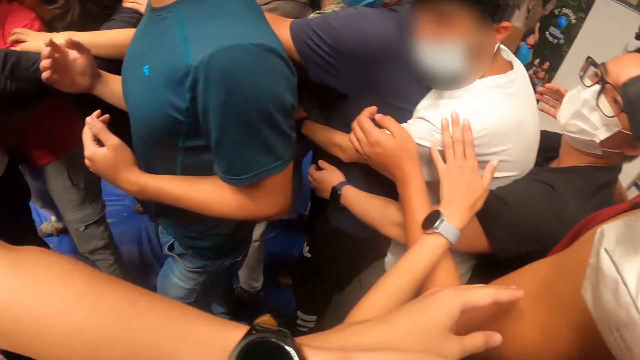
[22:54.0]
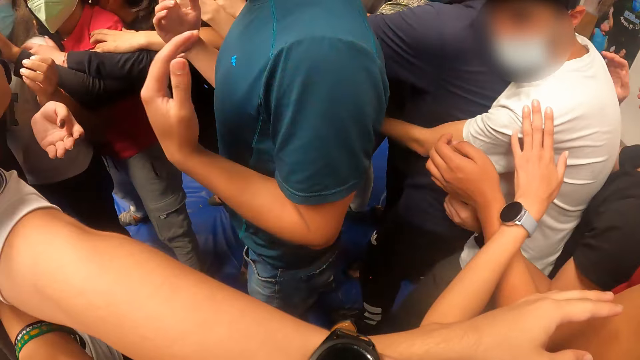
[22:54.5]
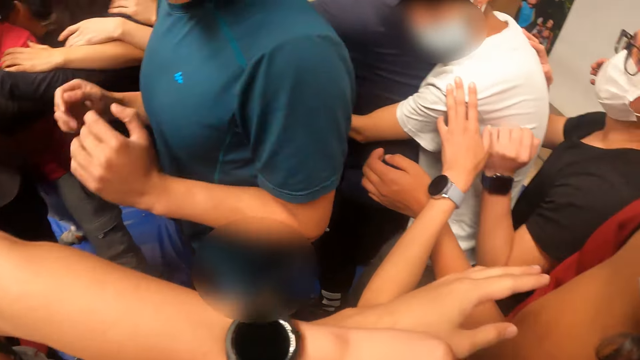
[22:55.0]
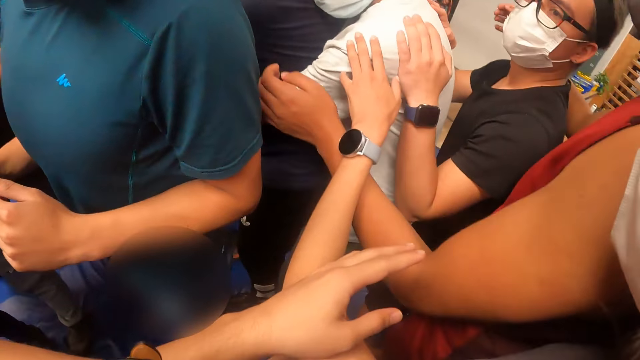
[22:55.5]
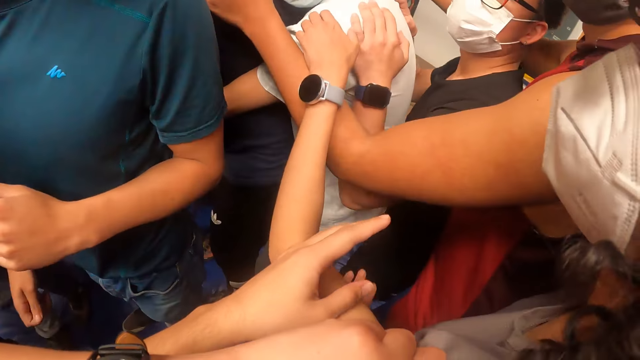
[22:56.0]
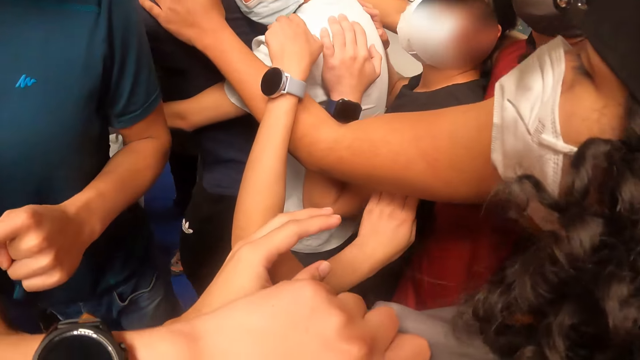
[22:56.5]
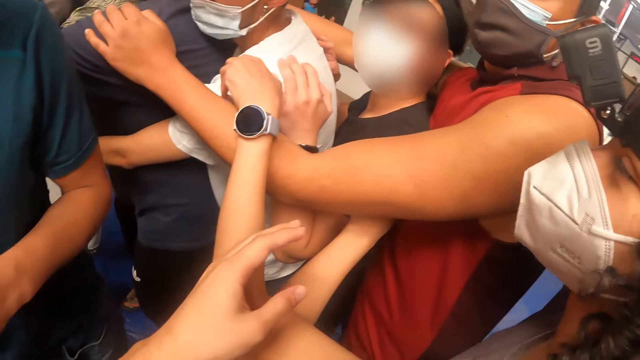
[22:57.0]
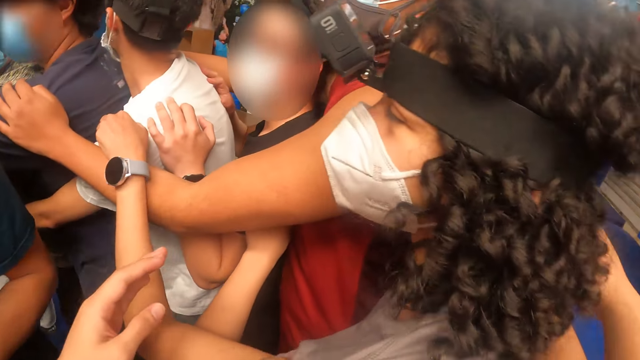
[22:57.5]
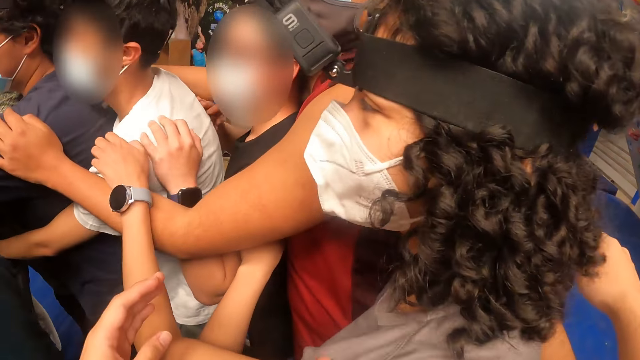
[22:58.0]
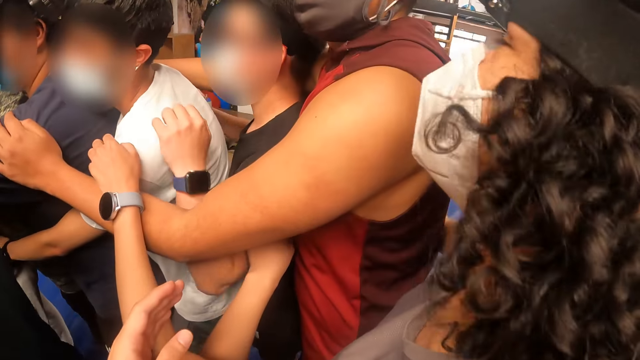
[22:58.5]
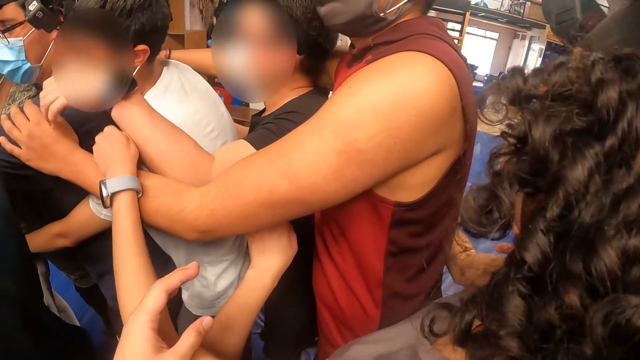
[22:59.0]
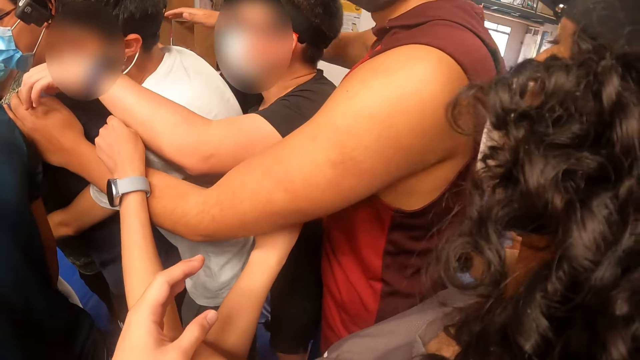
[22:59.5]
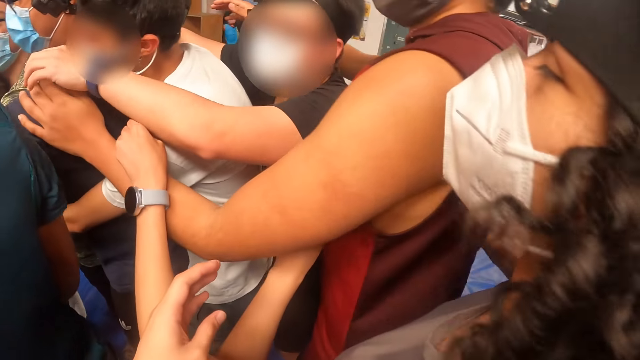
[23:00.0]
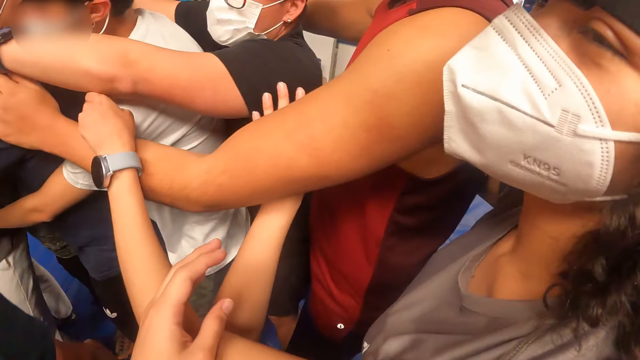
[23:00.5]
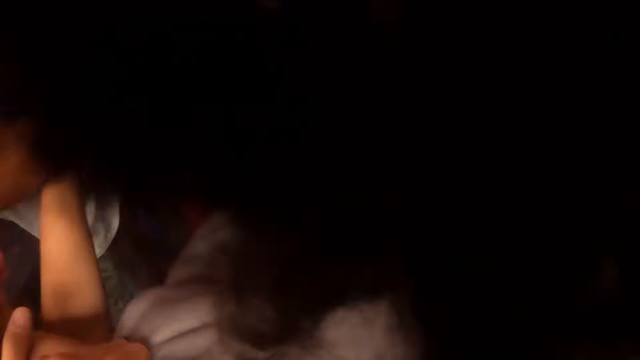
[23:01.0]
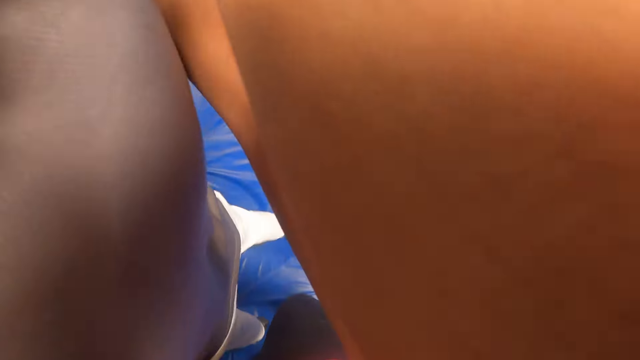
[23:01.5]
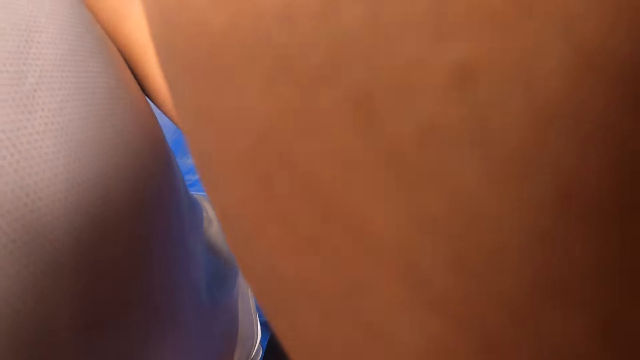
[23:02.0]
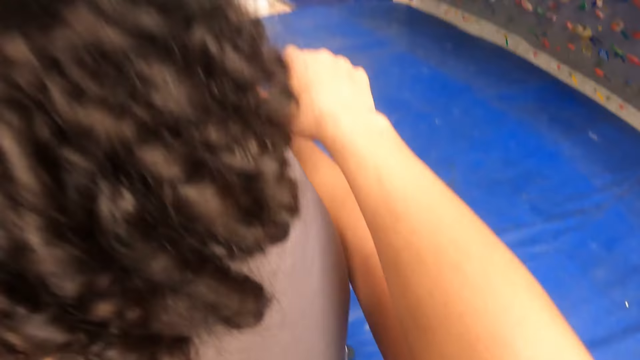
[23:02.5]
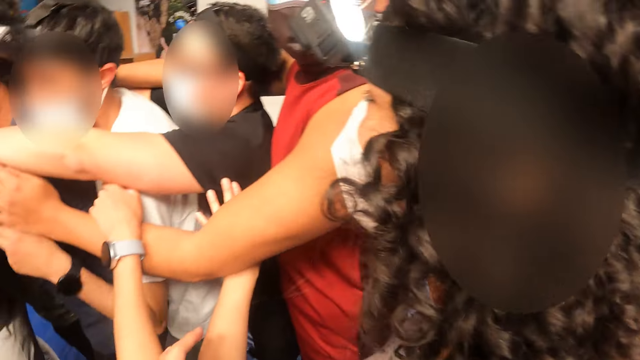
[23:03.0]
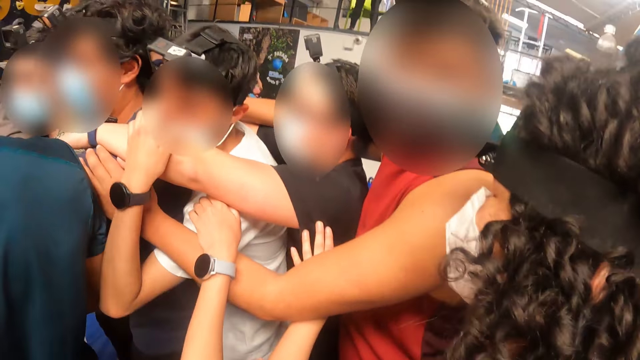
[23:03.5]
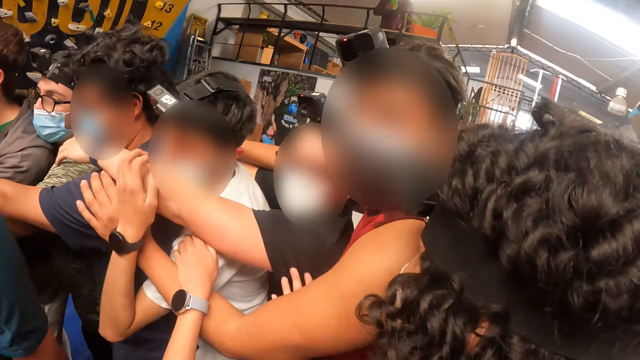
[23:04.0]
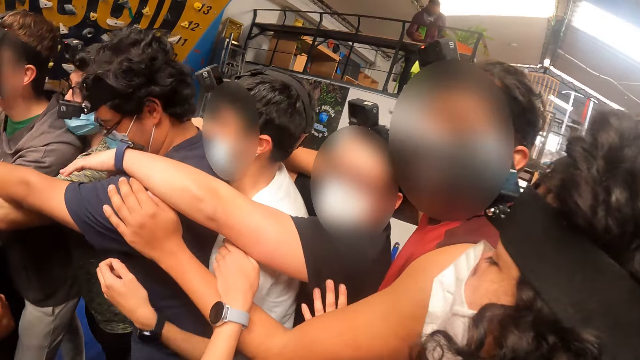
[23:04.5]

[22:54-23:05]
The camera wearer looks around.

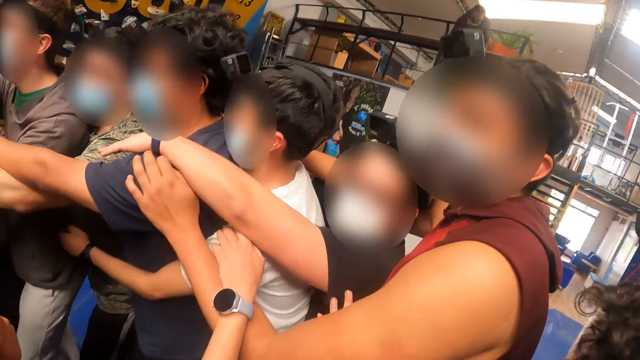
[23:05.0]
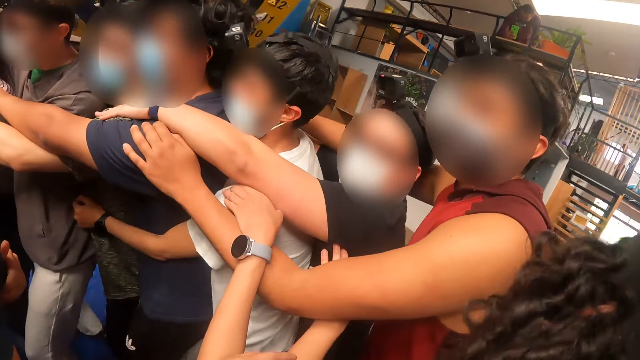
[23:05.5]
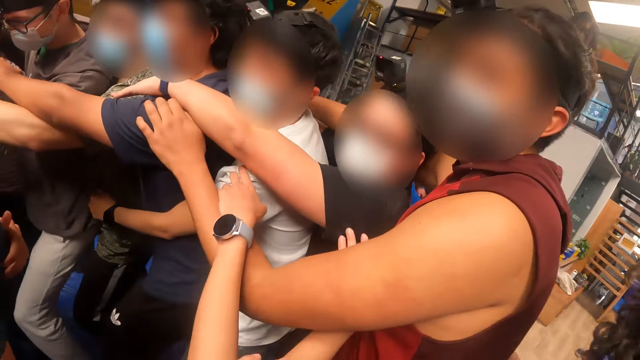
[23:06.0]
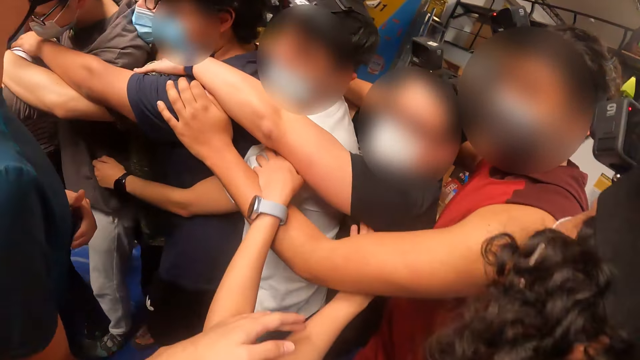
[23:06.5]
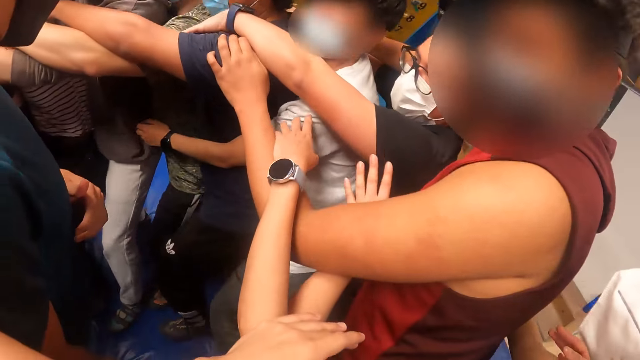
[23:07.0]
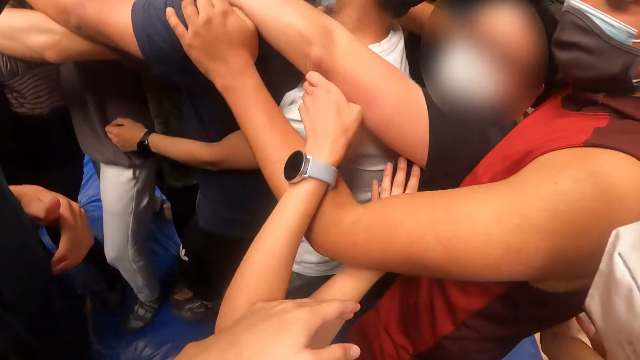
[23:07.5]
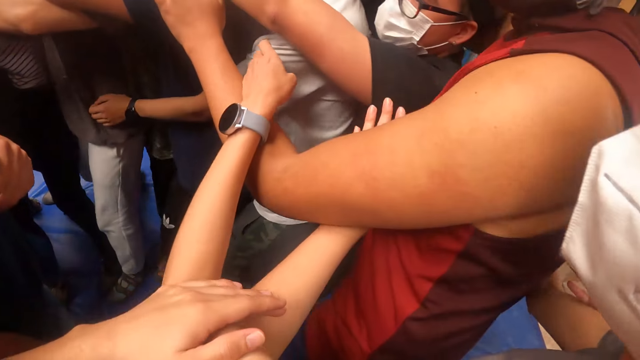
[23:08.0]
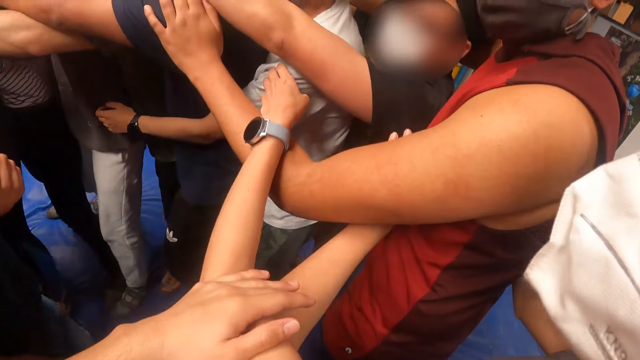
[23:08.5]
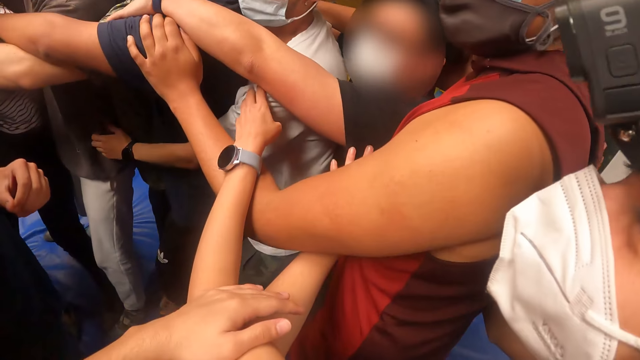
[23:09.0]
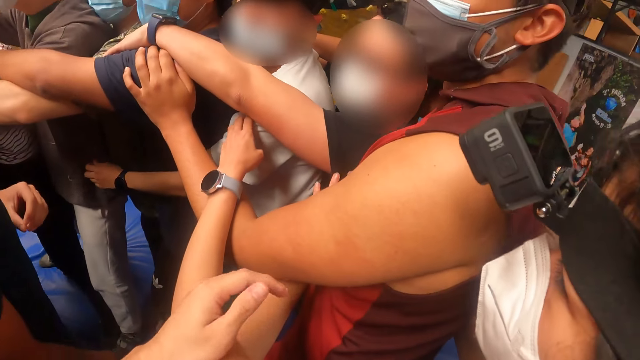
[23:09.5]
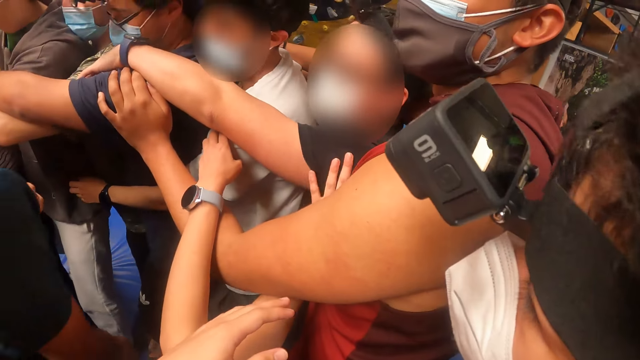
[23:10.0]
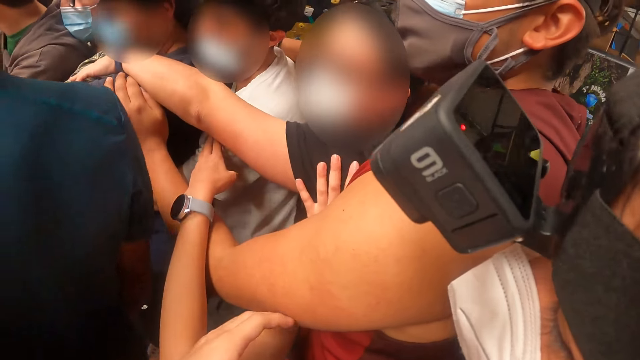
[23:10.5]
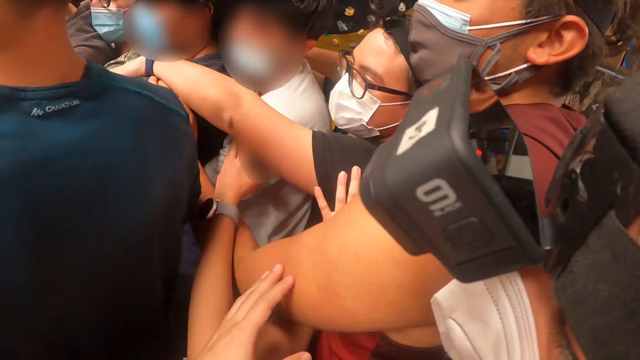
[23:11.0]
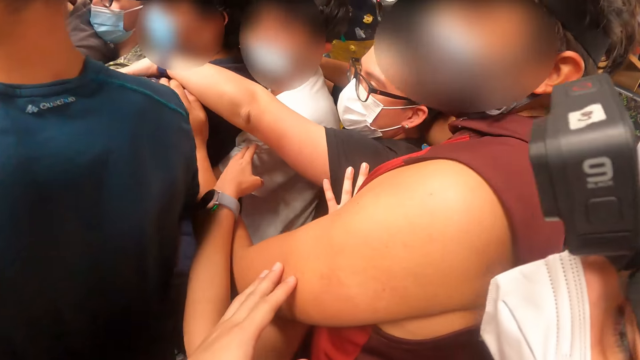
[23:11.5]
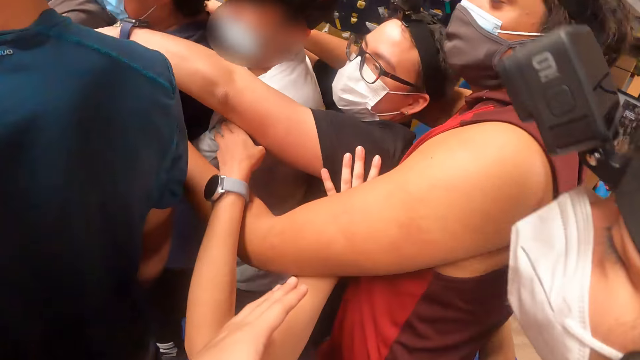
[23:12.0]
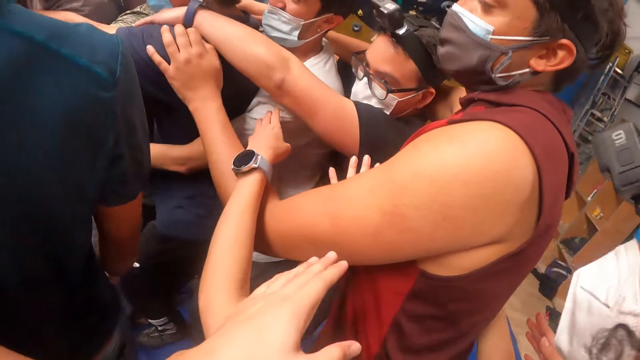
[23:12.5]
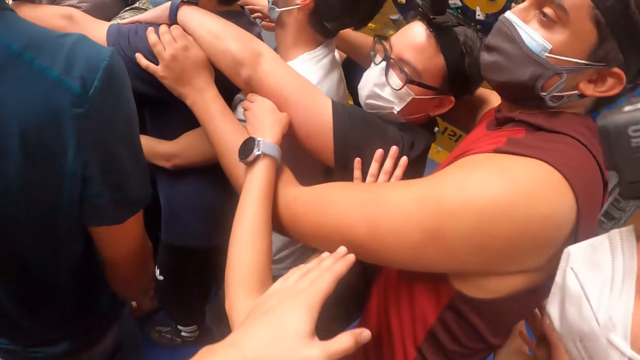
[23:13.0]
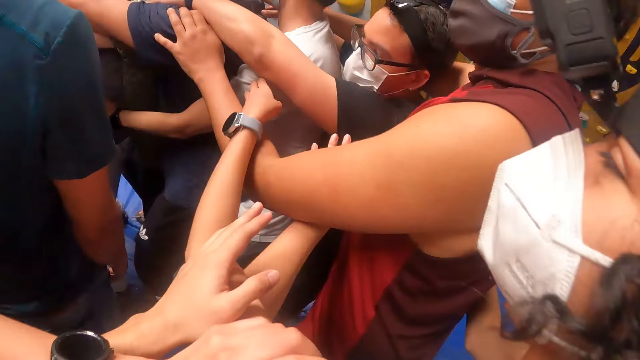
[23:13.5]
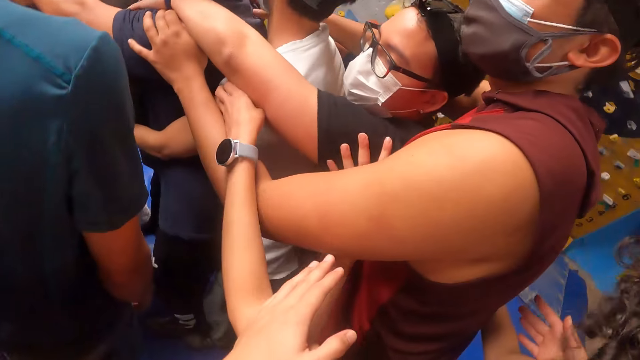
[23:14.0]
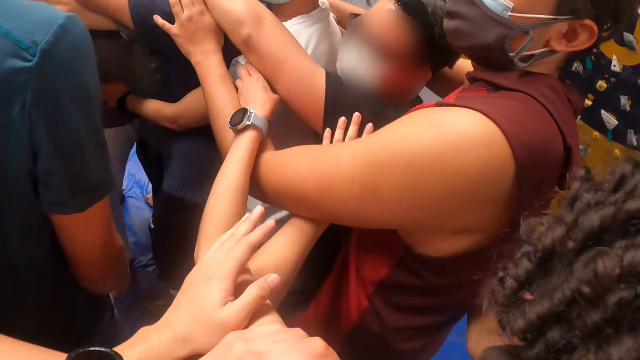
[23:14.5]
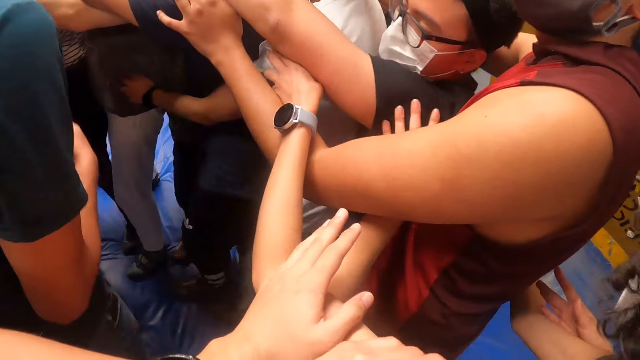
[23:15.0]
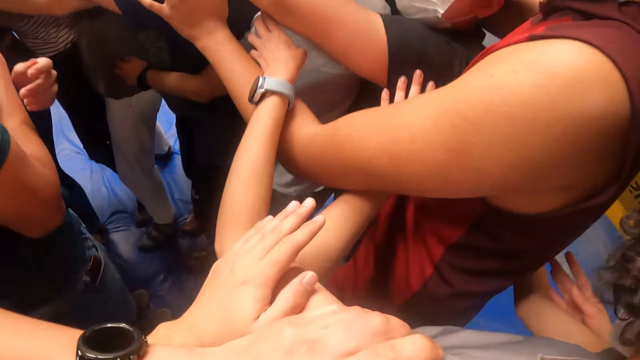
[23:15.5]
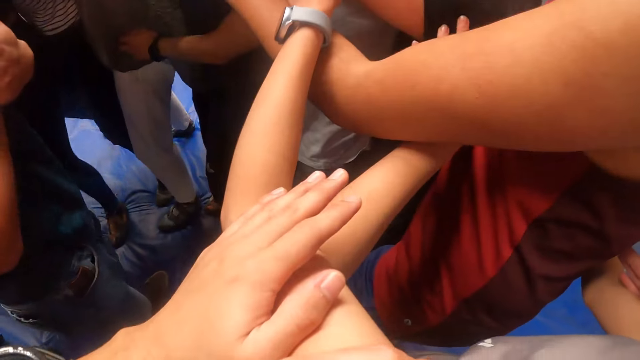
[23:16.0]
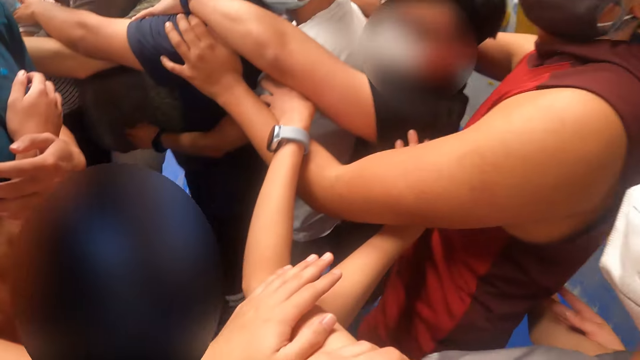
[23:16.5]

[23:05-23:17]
The camera wearer moves forward. They stand. They move forward.
